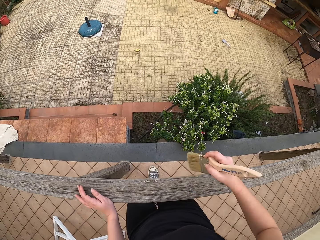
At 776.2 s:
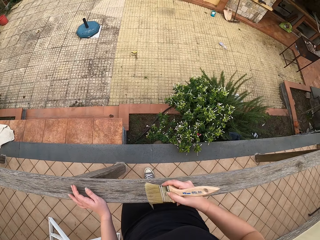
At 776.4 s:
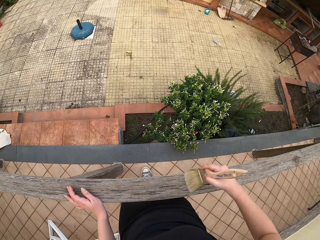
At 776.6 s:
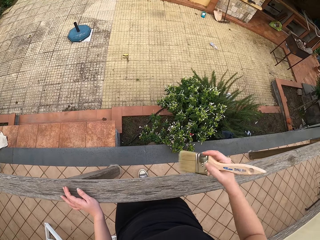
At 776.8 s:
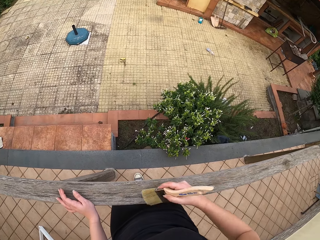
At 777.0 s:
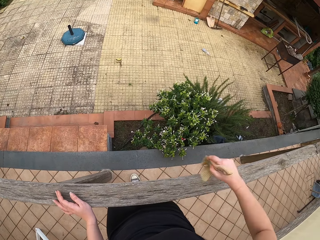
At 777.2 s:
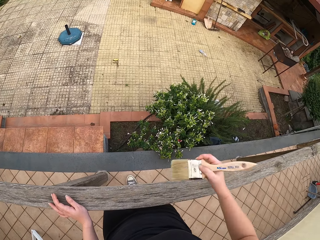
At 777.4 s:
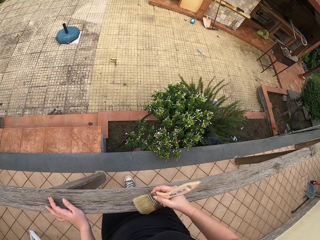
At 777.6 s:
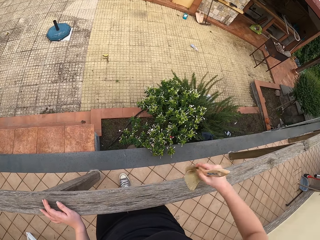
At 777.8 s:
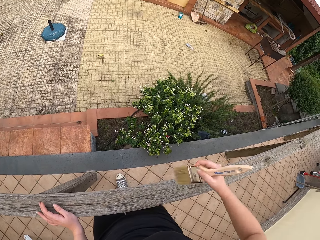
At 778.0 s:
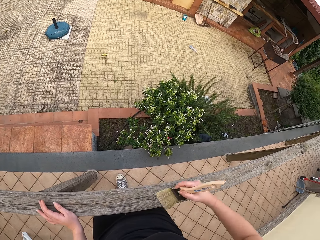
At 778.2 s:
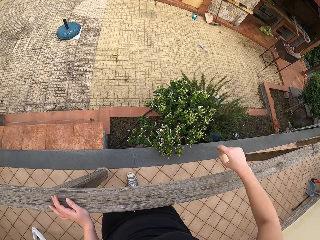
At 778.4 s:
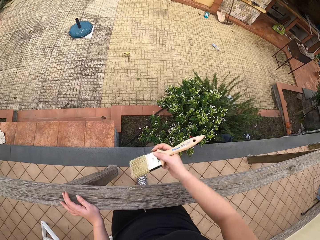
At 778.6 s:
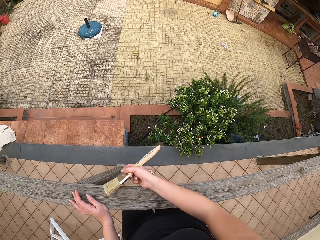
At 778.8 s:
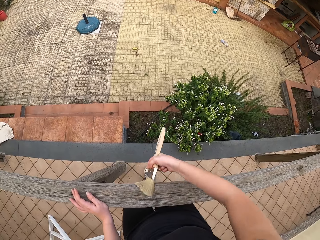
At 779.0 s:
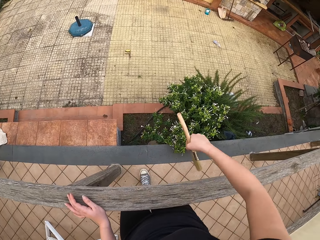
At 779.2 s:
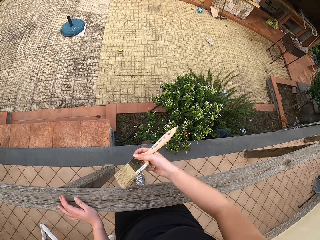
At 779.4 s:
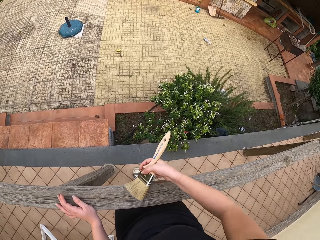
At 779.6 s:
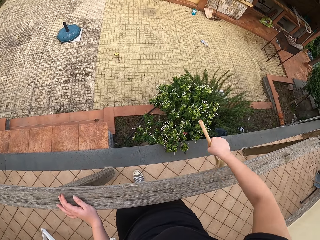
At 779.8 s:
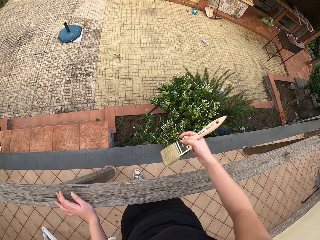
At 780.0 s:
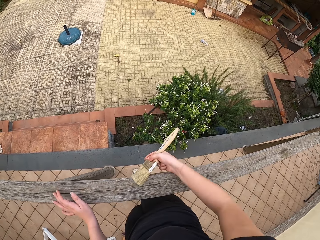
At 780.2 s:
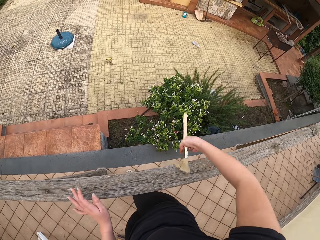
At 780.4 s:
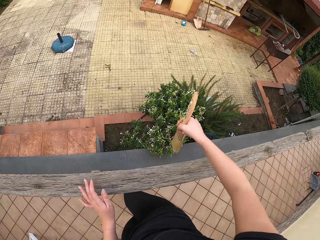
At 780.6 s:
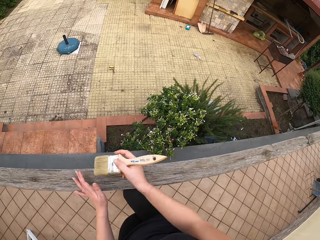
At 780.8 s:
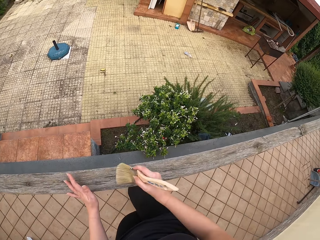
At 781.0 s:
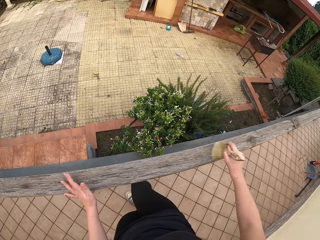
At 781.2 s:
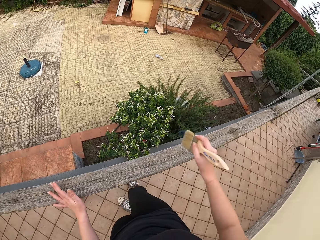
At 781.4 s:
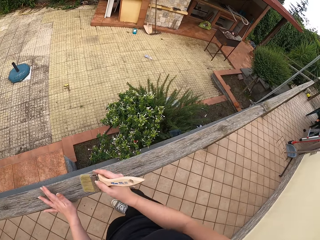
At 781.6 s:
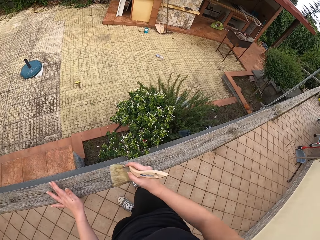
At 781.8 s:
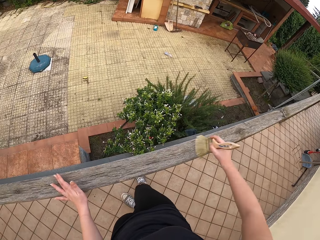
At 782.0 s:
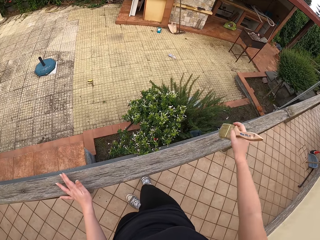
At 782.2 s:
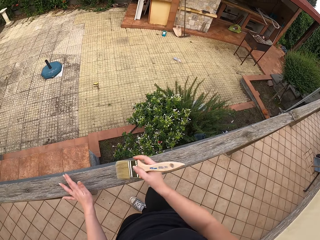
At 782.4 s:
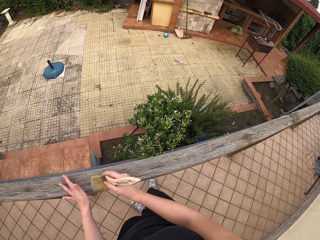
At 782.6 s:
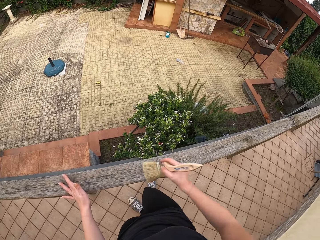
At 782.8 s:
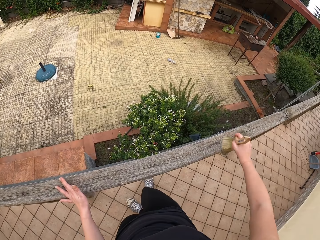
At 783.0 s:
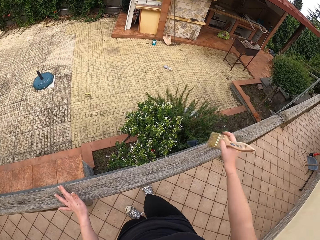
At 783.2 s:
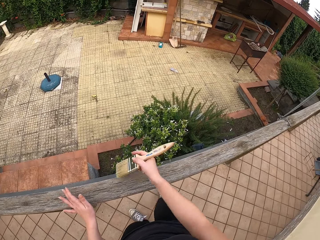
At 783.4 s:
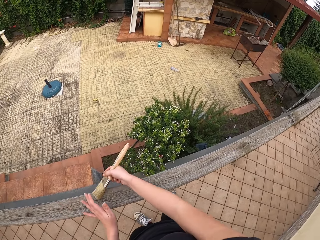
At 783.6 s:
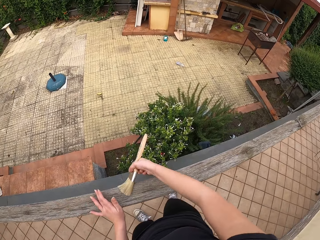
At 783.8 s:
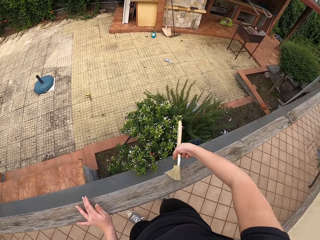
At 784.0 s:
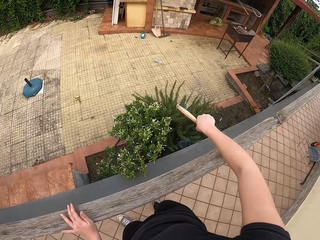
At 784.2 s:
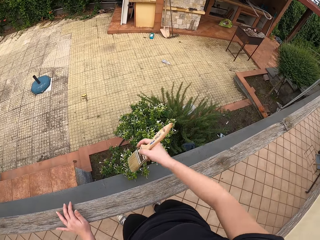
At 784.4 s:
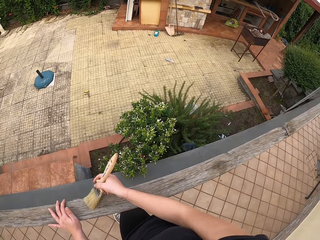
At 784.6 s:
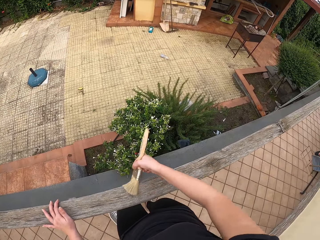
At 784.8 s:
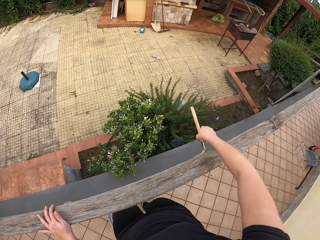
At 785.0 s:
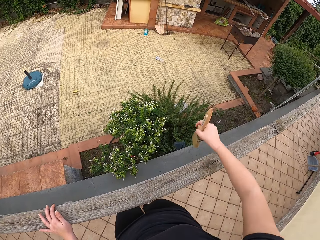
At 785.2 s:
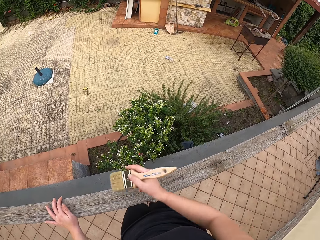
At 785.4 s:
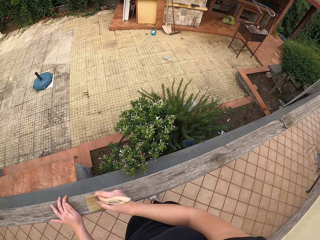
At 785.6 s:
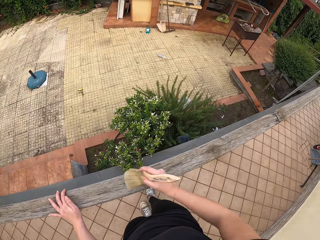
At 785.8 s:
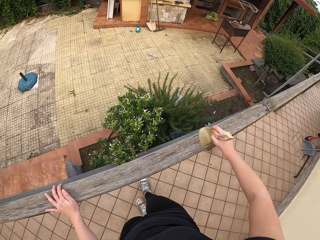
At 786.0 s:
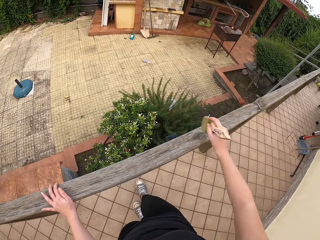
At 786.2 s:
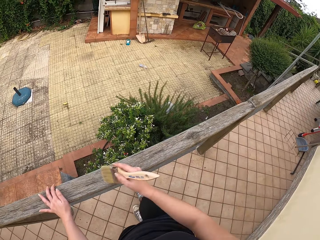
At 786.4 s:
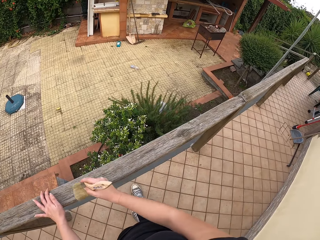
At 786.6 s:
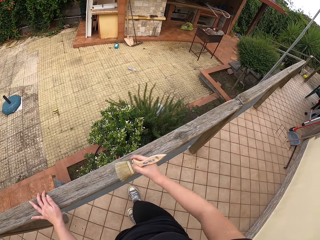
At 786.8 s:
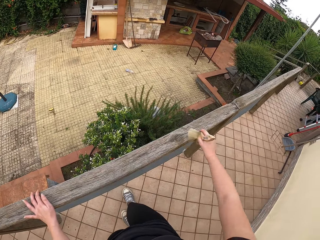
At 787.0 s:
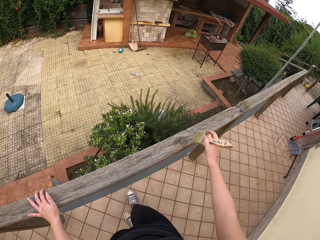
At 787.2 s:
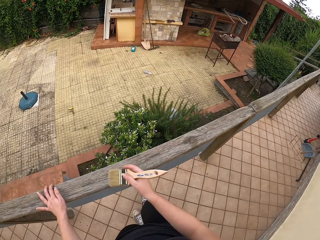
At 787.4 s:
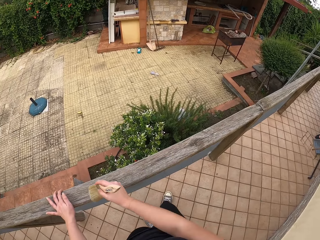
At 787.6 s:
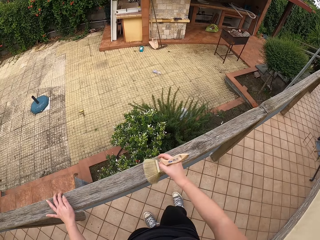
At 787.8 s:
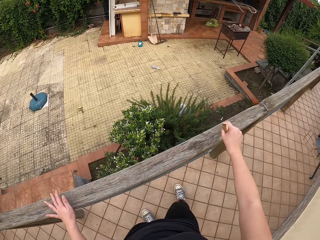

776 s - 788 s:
The camera wearer moves around and dusts the split rail fence. They move to the right a bit and dust the split rail fence. They move around and dust the split rail fence.

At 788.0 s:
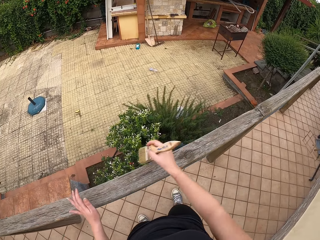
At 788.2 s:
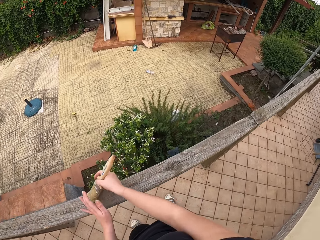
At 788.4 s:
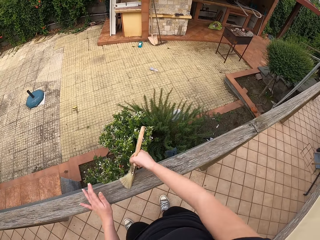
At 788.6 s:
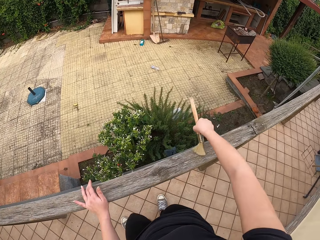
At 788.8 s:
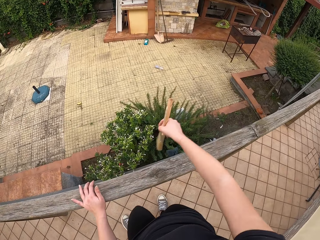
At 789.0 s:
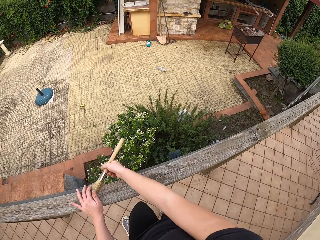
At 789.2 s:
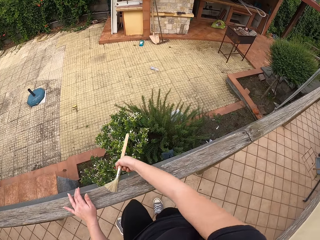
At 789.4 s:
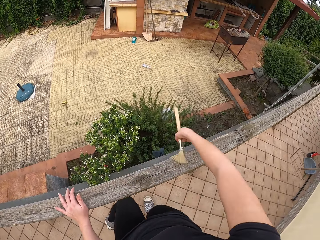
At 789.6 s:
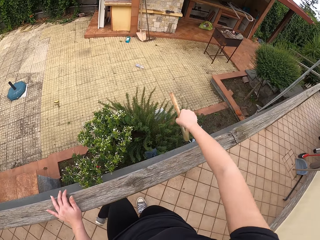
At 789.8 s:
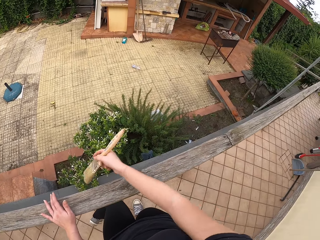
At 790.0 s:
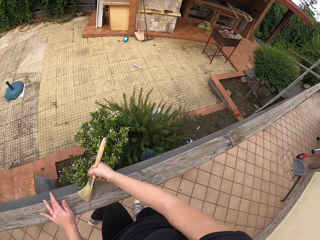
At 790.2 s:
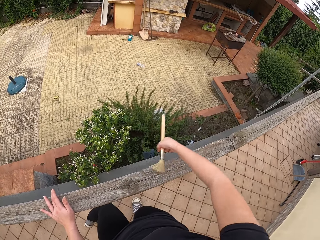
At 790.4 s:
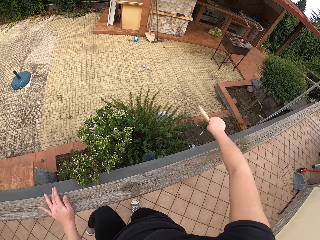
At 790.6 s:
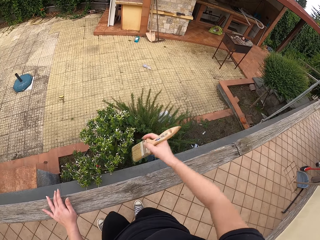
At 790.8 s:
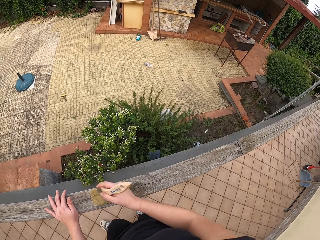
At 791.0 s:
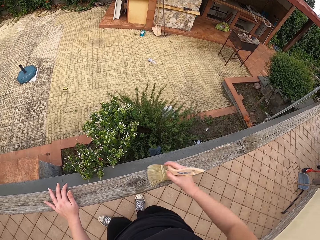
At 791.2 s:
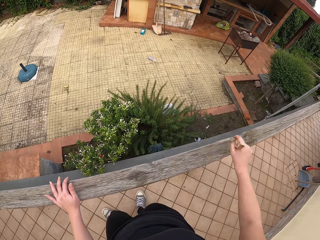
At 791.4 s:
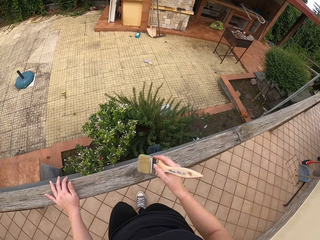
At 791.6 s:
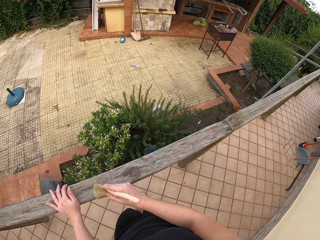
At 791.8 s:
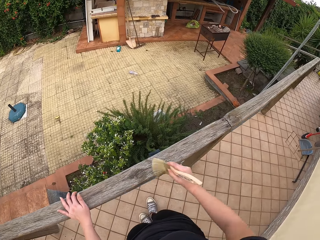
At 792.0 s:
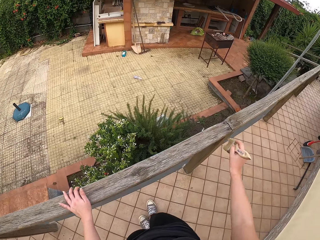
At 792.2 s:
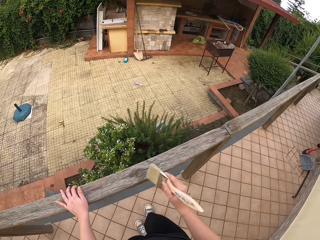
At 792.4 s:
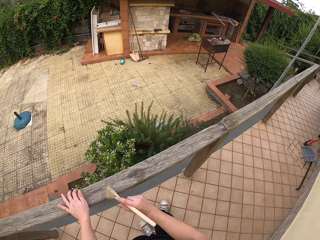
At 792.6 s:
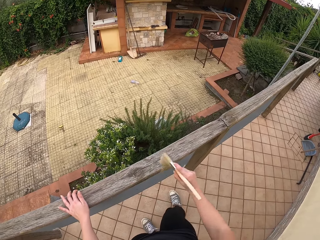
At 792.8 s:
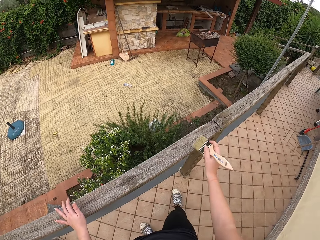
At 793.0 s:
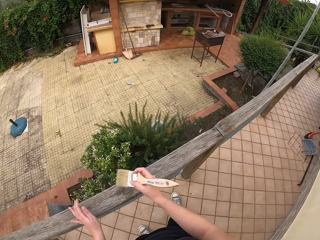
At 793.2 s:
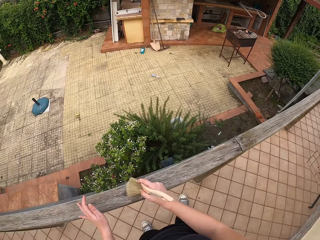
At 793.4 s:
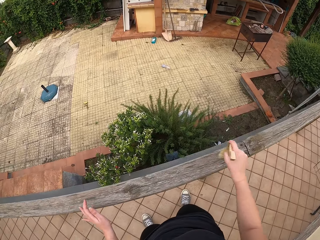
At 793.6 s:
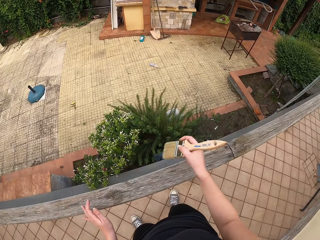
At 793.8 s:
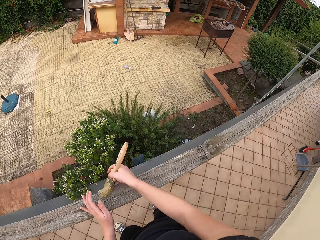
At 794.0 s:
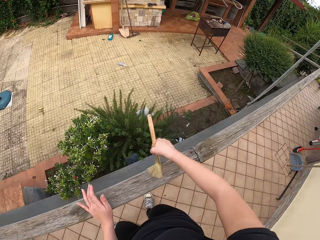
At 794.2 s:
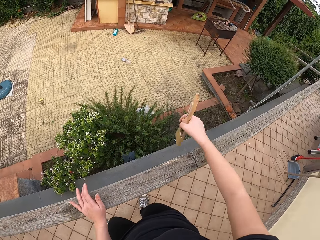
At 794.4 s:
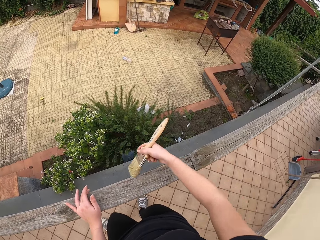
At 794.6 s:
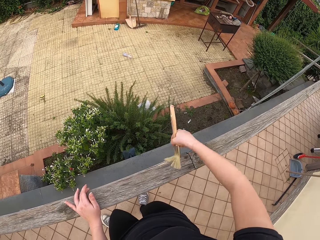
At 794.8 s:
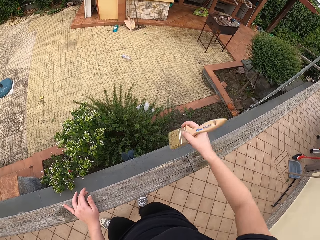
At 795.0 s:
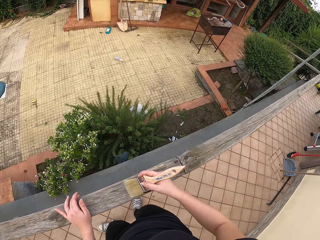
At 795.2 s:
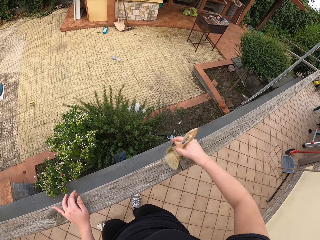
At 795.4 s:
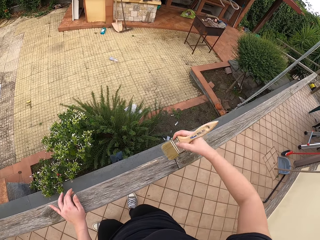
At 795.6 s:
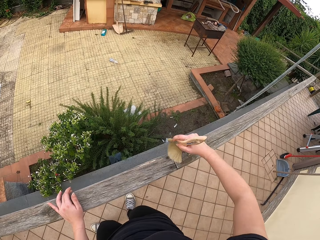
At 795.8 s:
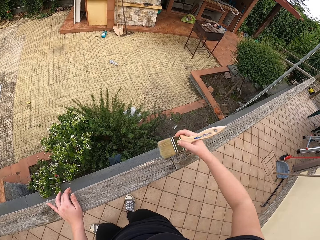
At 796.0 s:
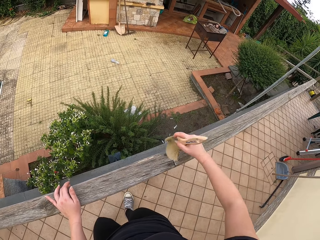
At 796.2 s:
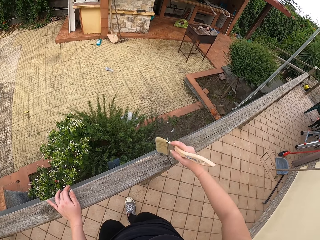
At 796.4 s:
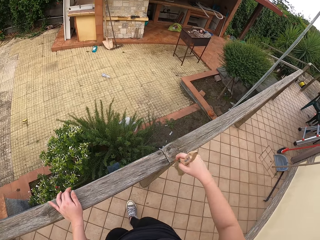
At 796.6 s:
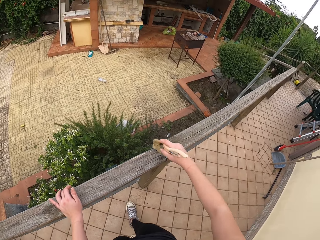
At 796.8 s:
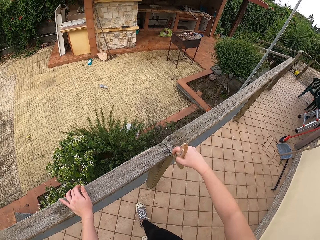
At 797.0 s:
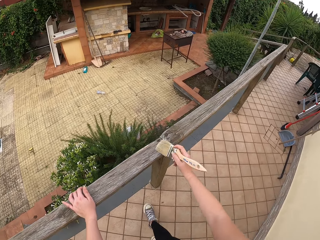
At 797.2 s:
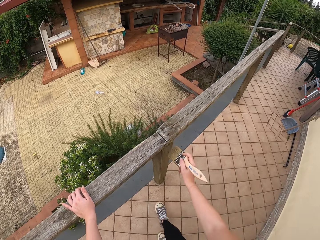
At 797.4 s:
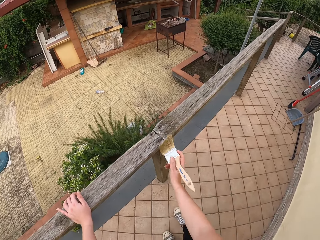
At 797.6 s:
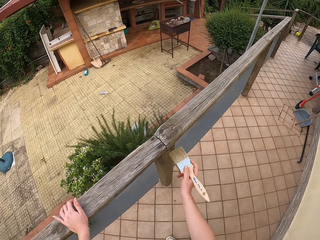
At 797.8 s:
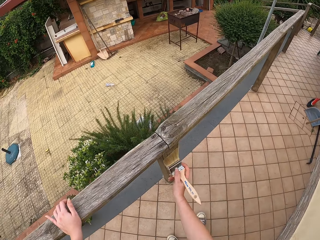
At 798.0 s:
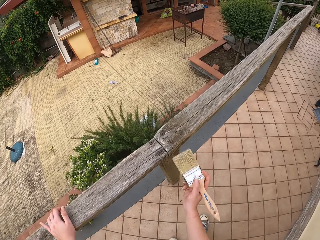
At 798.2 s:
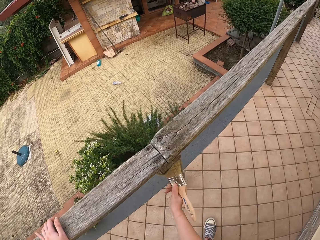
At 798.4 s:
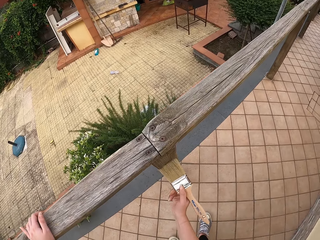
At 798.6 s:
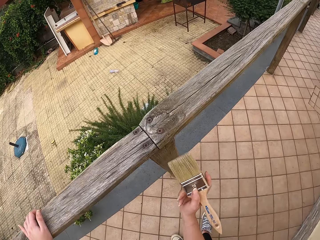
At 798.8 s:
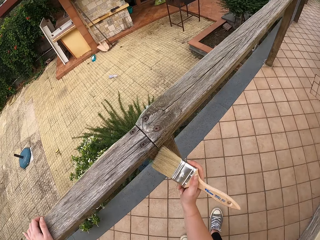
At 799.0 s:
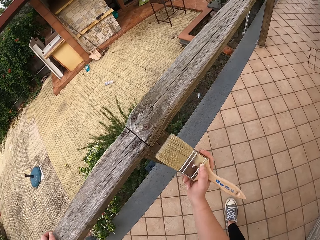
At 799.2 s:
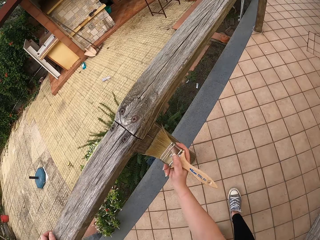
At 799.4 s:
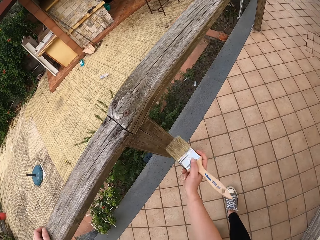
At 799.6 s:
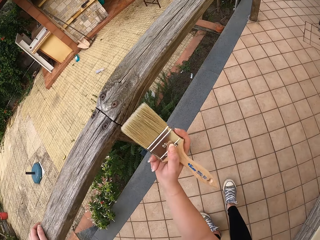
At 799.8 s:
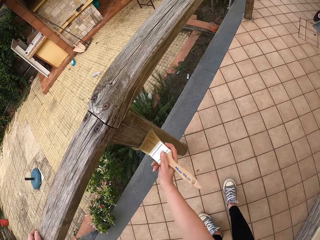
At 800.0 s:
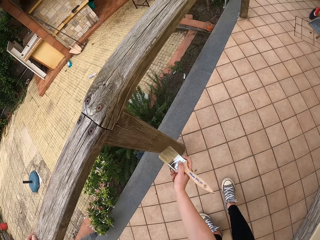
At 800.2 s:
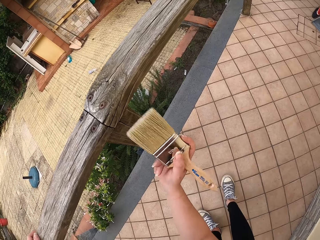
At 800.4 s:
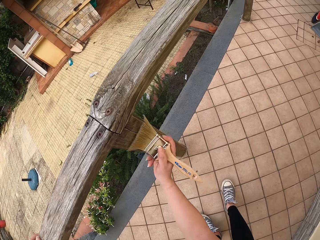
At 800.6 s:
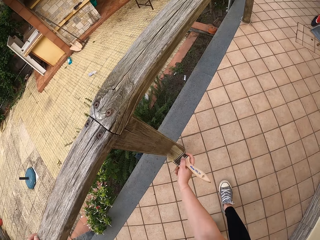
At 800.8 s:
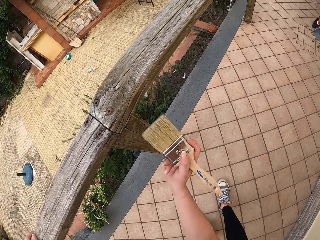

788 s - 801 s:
The camera wearer moves around and dusts the split rail fence. They bend down. They brush another pole of the rail.
